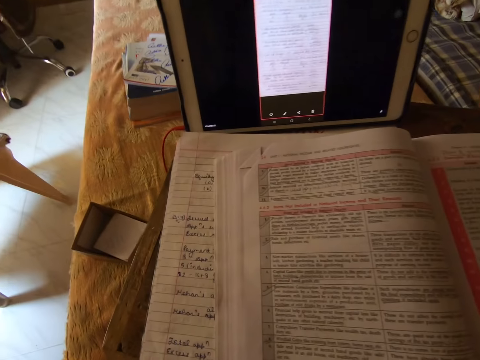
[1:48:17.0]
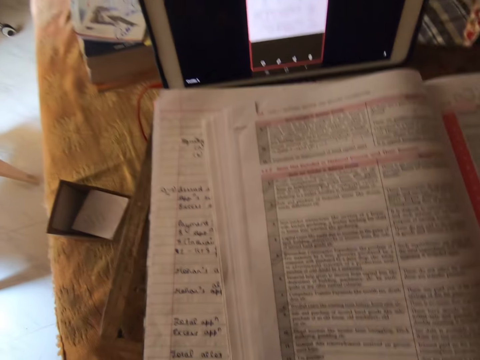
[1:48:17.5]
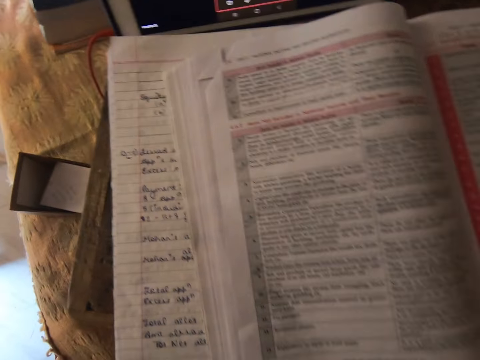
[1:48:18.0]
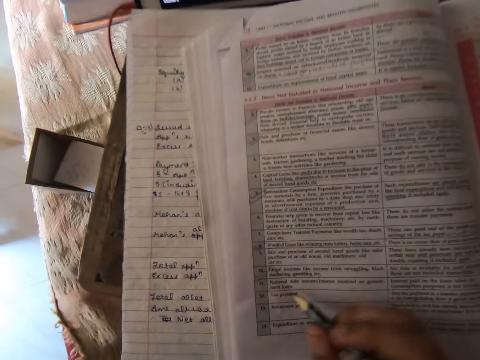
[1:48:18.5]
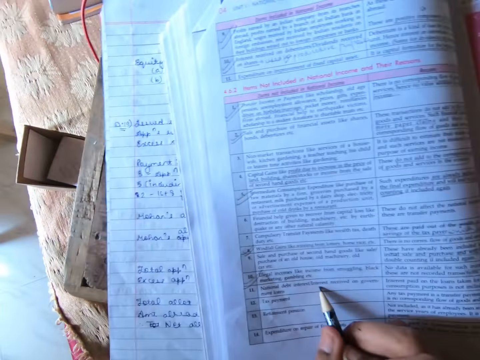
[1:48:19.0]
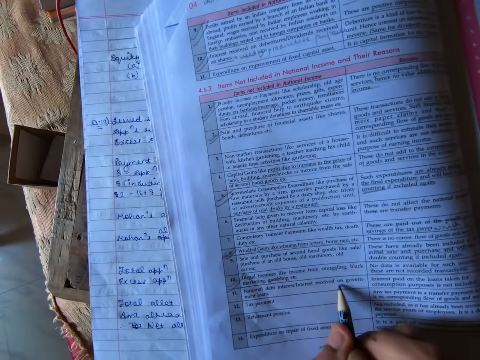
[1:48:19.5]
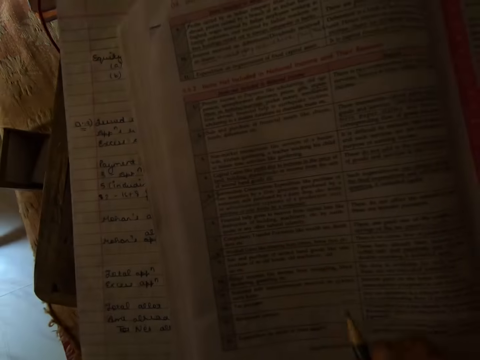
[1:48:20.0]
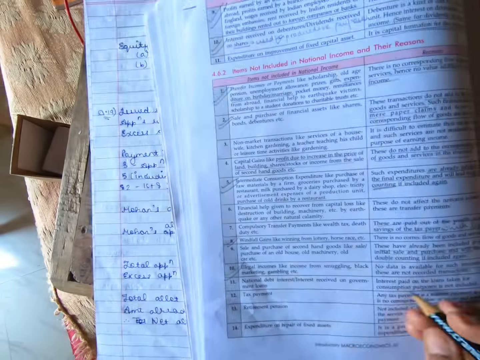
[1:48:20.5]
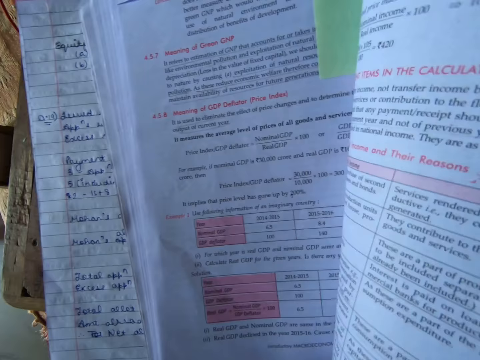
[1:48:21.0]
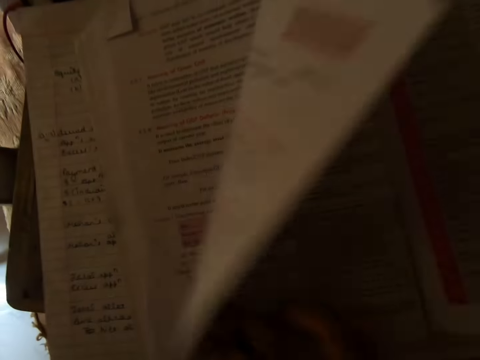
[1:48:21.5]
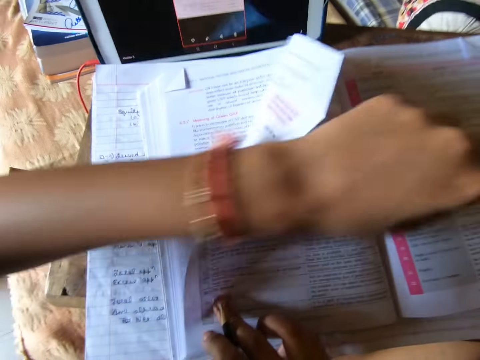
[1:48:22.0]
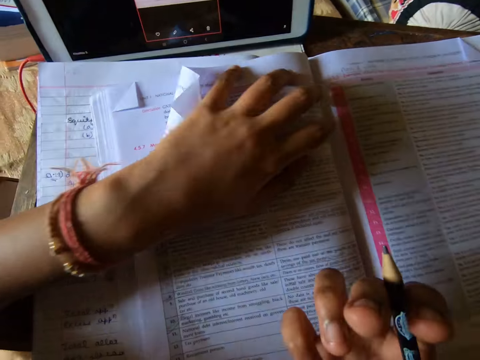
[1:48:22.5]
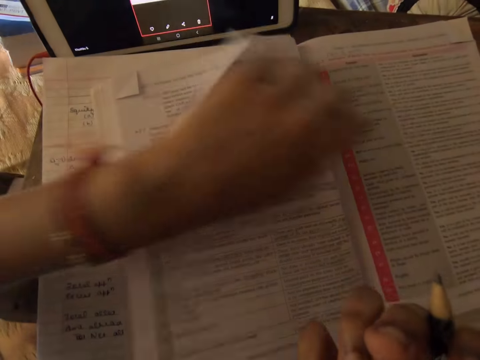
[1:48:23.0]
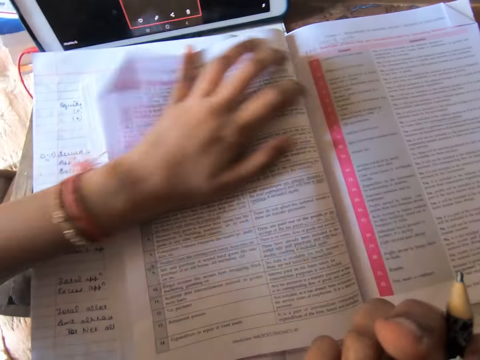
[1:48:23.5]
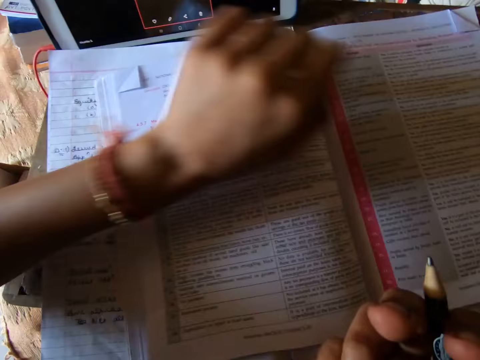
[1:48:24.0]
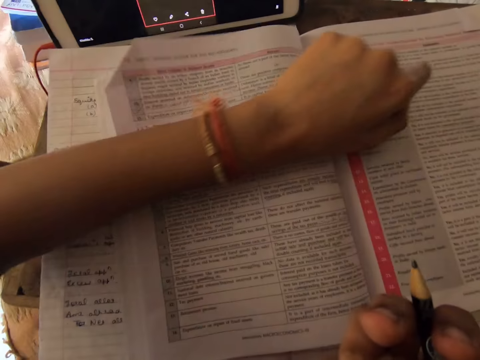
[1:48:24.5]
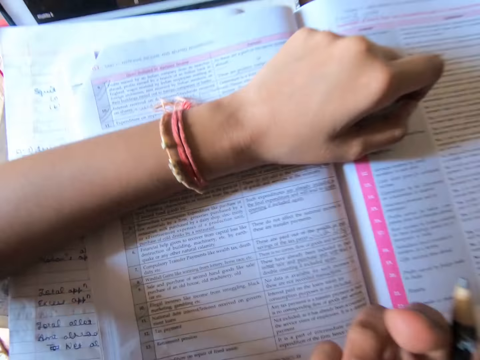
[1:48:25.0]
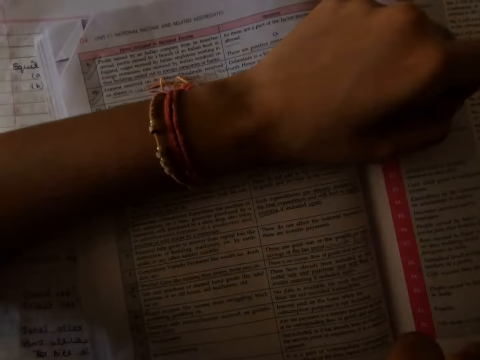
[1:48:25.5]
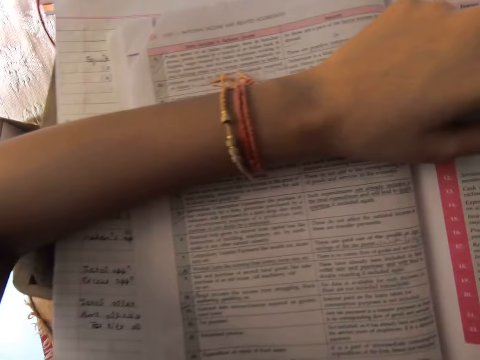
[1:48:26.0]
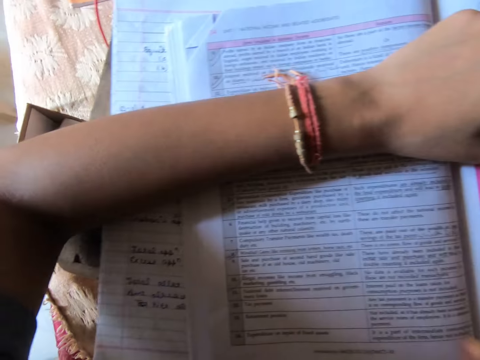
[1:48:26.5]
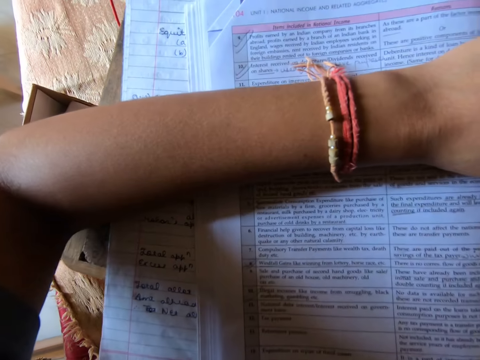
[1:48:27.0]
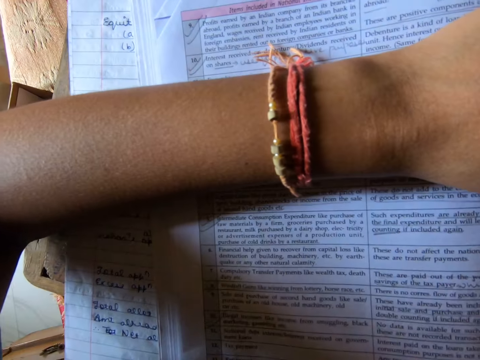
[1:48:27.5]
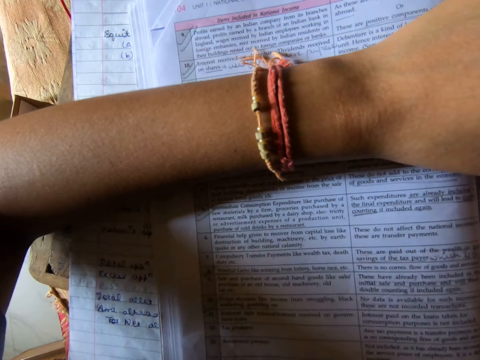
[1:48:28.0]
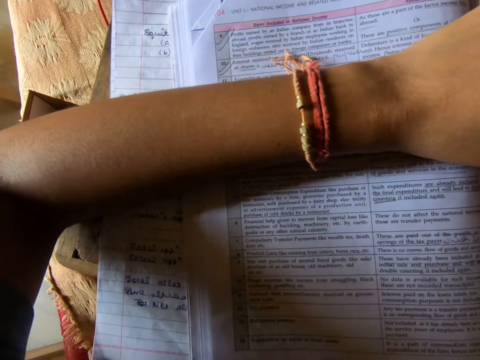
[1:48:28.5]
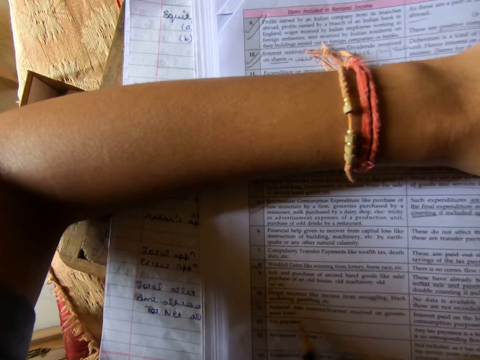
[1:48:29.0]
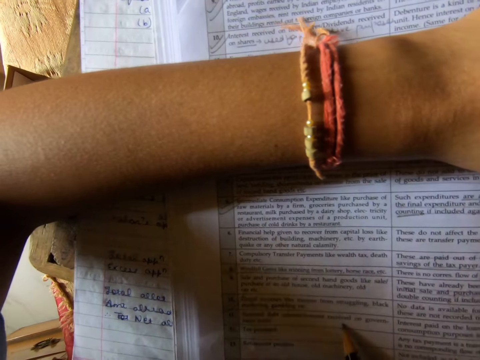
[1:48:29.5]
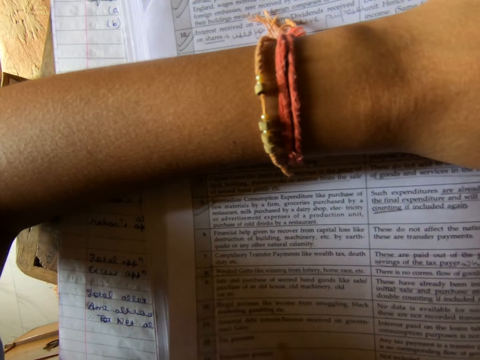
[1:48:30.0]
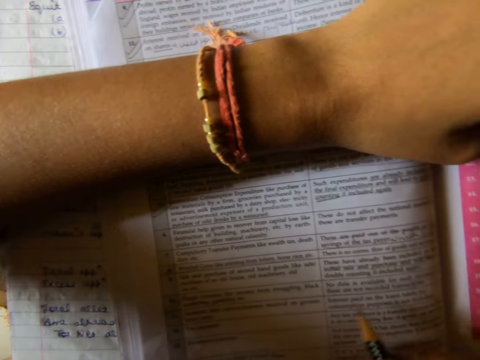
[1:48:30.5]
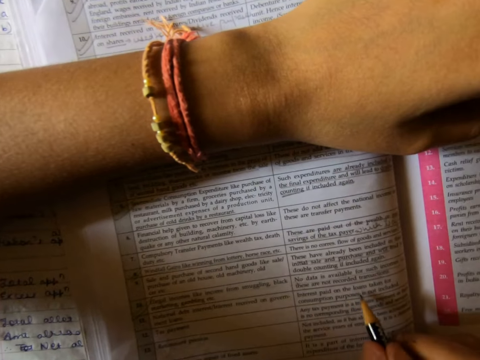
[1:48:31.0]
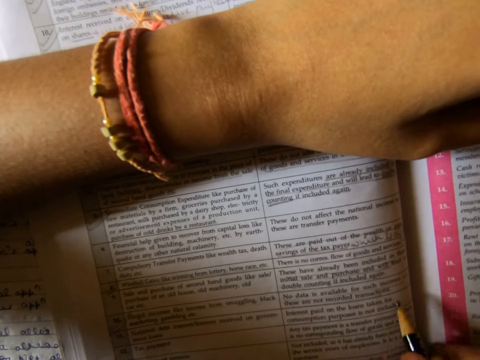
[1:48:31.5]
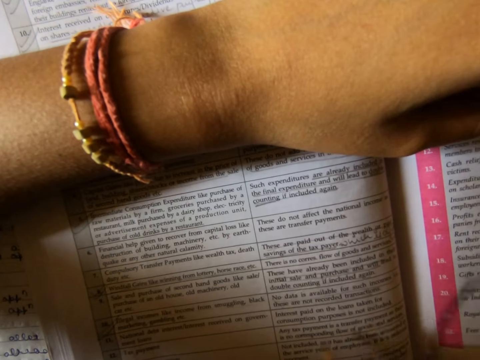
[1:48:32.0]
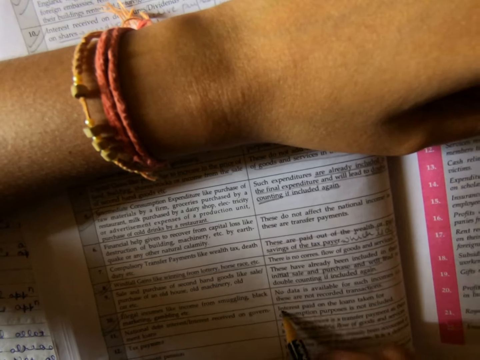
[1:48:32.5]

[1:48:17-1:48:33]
The camera wearer points at words with the pencil. She reads through the book in front of her on the table. She flips through the book with her left hand. She rests her left arm on the book. She reads the book. She points at words with the pencil. She reads through the book in front of her on the table.

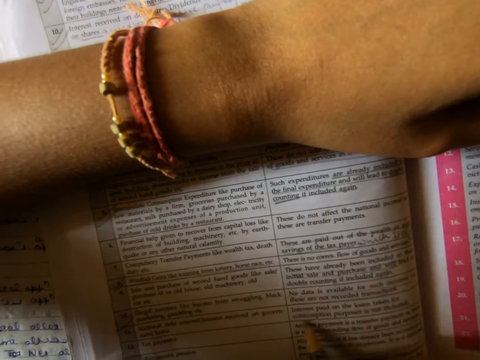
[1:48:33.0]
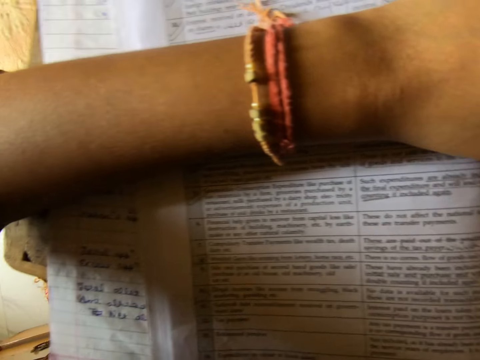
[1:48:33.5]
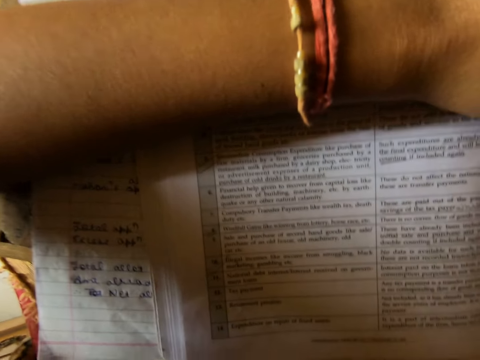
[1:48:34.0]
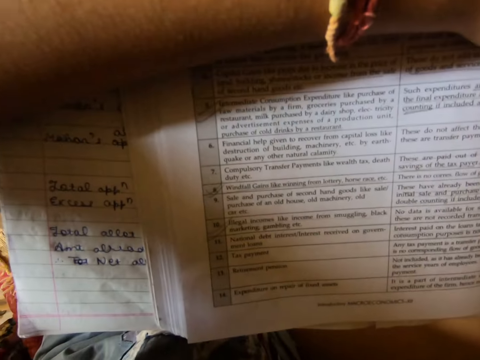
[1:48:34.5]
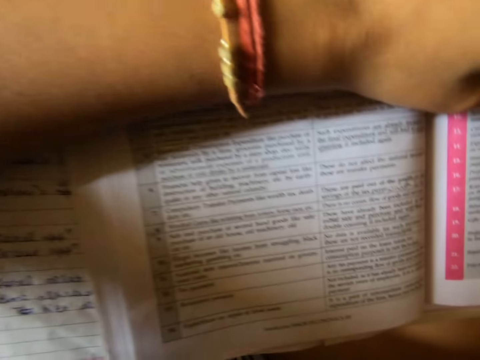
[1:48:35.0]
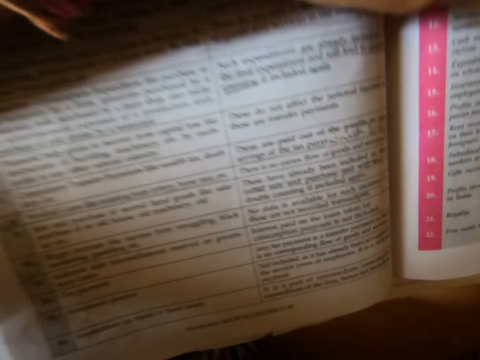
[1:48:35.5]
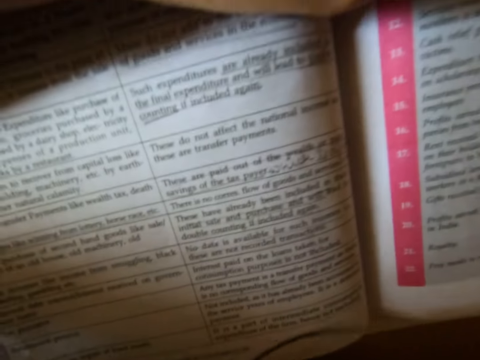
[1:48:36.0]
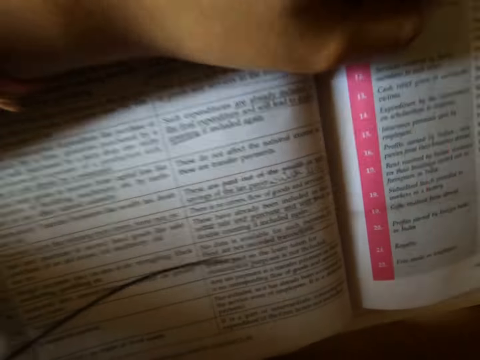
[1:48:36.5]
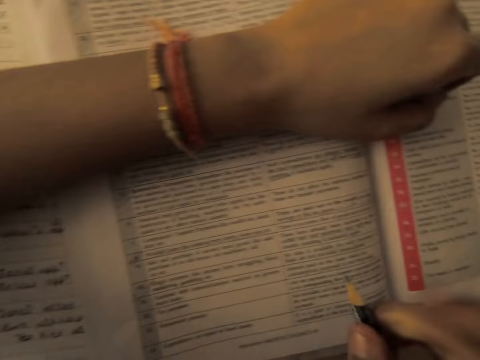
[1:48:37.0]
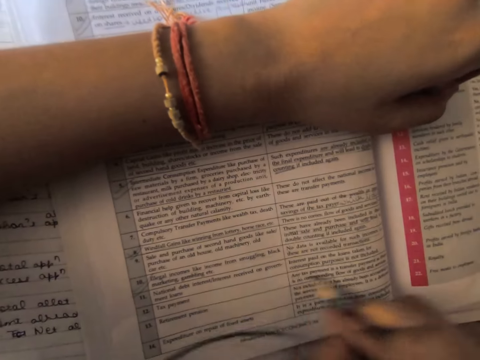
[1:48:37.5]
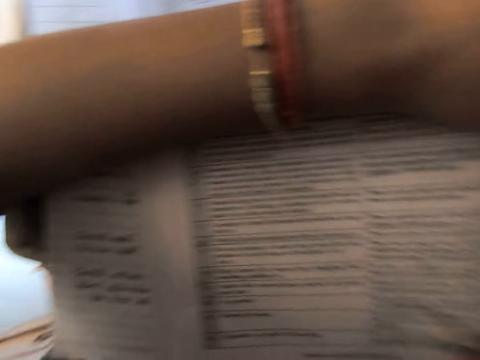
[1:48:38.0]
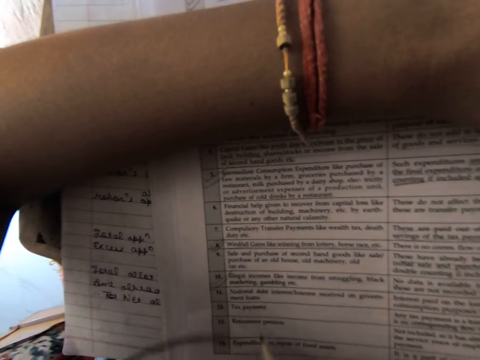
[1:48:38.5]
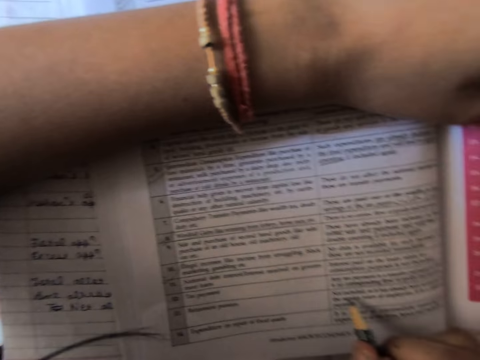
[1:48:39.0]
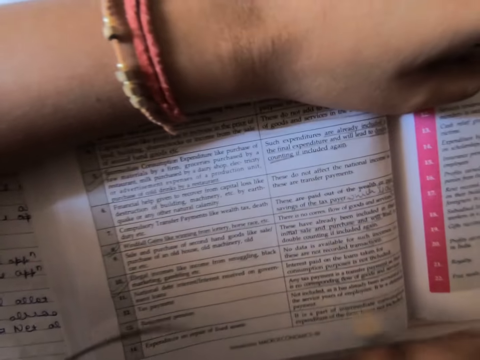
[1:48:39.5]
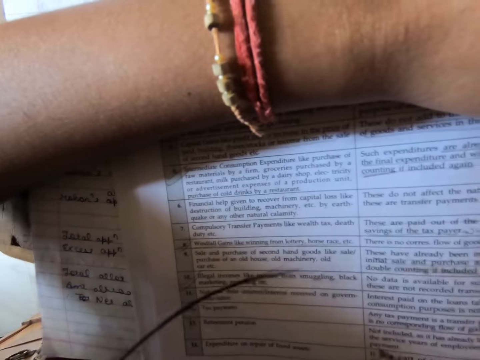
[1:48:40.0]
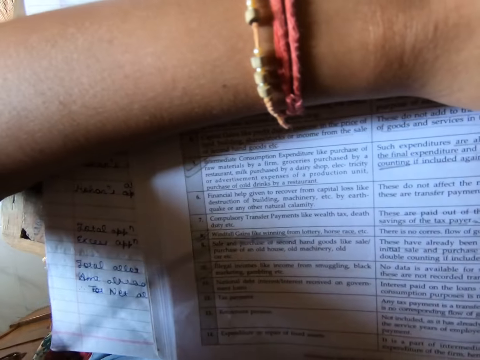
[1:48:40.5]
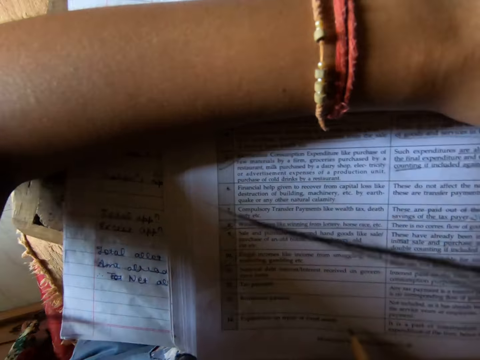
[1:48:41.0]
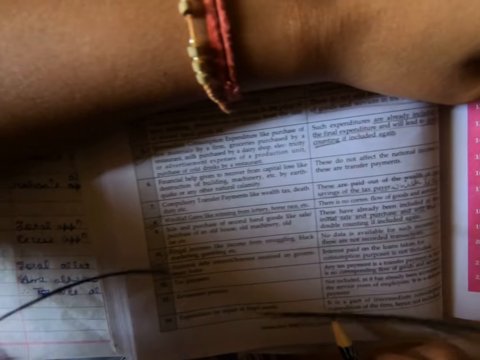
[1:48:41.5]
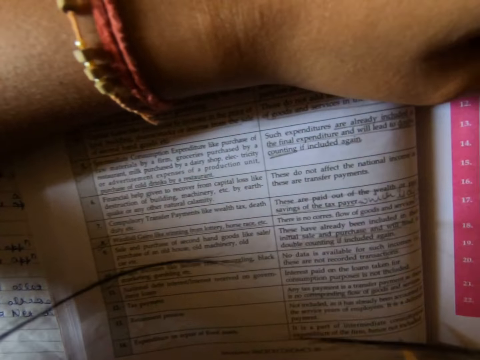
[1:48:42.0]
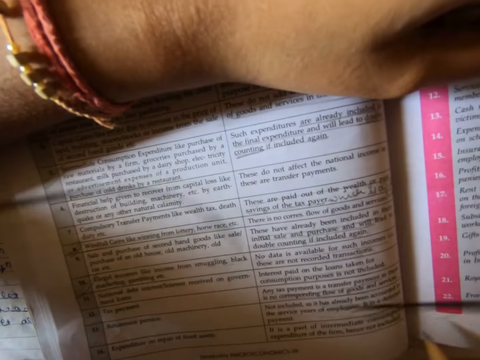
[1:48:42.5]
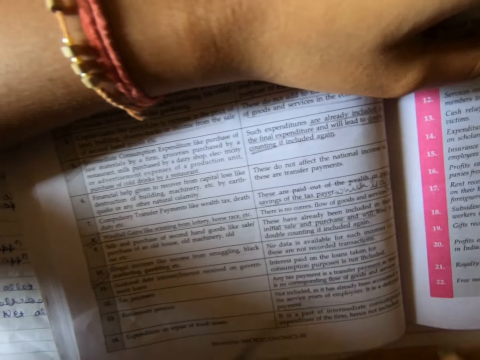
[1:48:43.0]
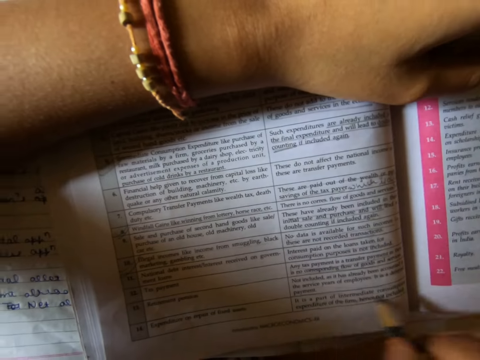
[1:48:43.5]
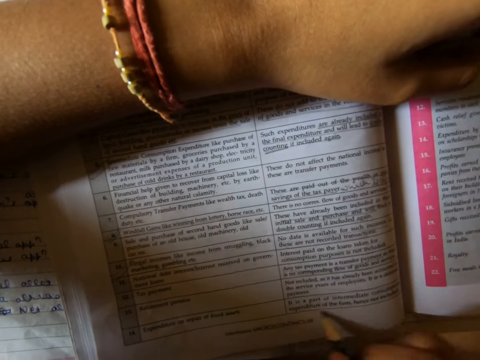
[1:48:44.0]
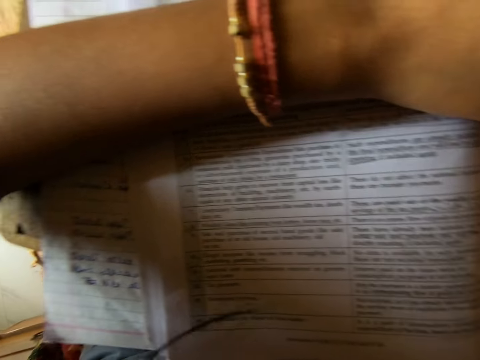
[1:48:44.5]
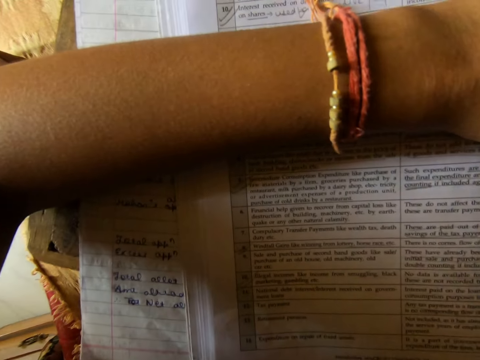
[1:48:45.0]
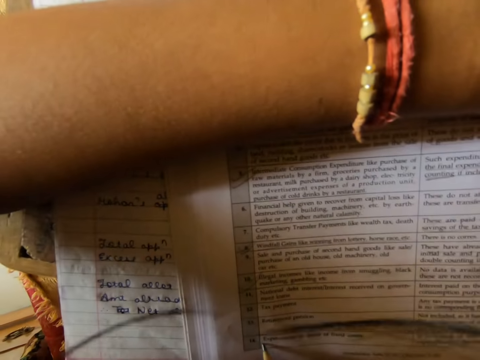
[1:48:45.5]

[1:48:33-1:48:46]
The camera wearer makes some jotting on the book. They read the book. They underline sentences with the pencil.
